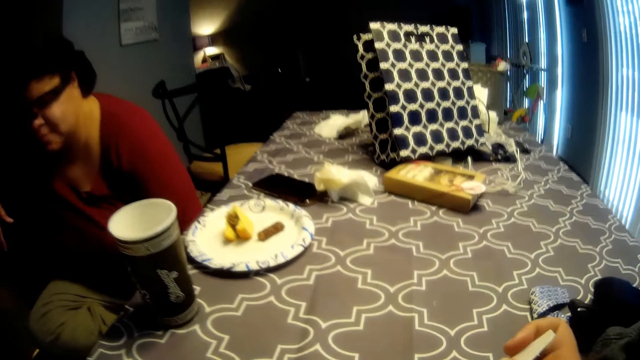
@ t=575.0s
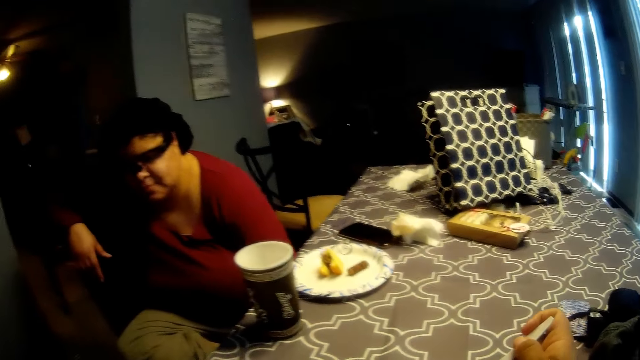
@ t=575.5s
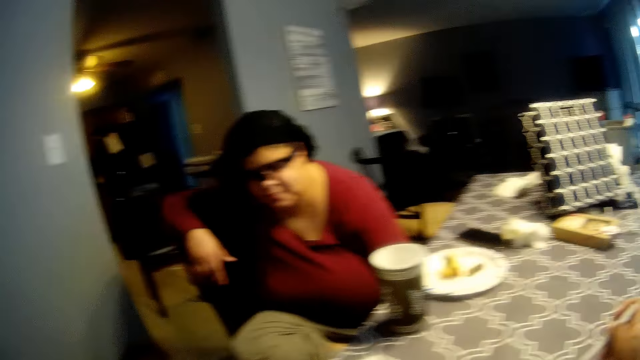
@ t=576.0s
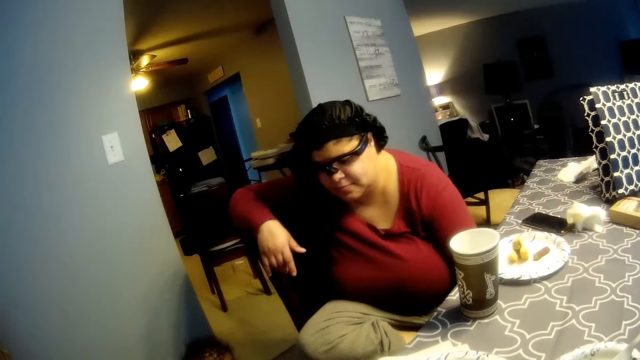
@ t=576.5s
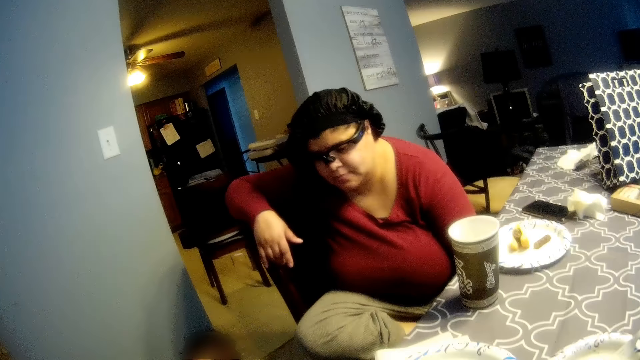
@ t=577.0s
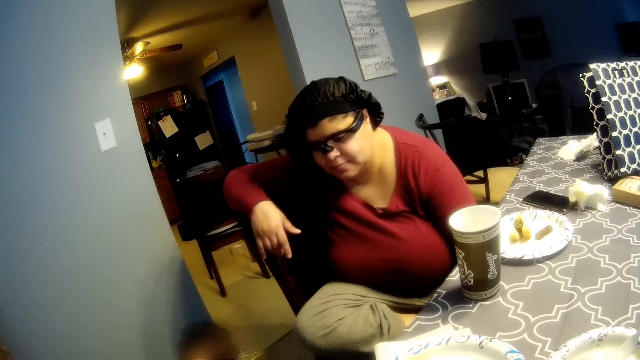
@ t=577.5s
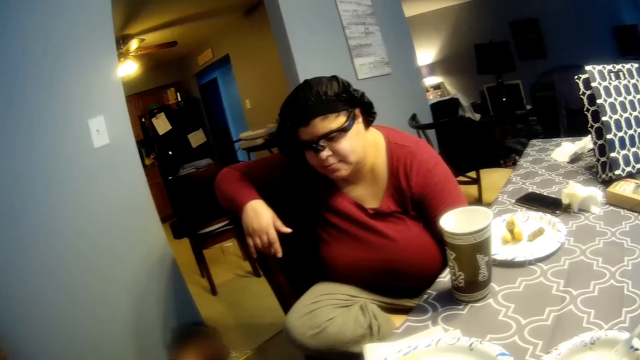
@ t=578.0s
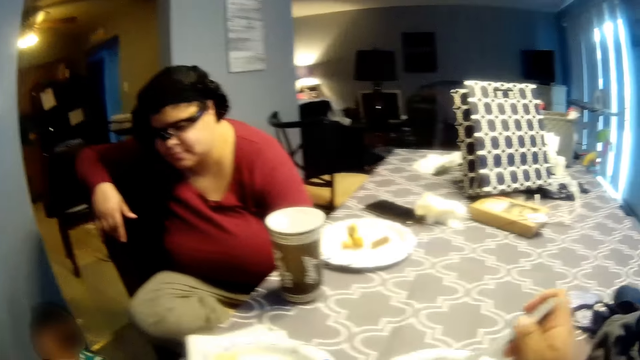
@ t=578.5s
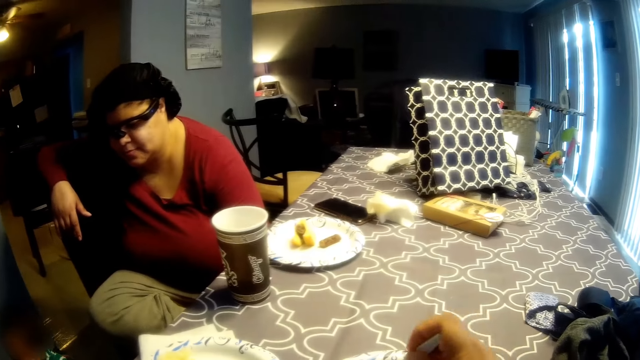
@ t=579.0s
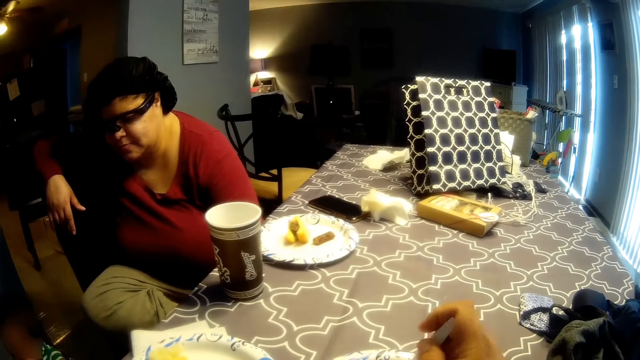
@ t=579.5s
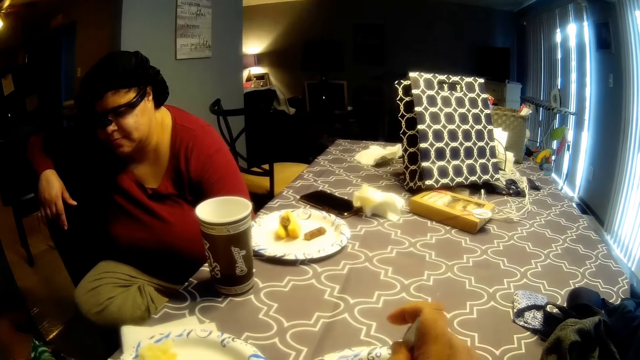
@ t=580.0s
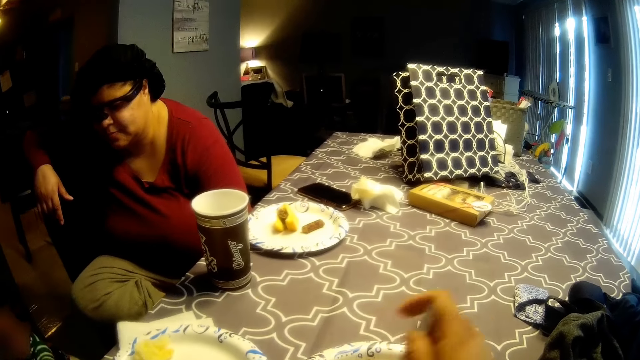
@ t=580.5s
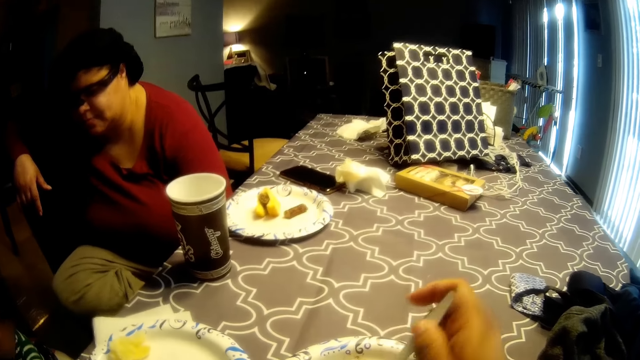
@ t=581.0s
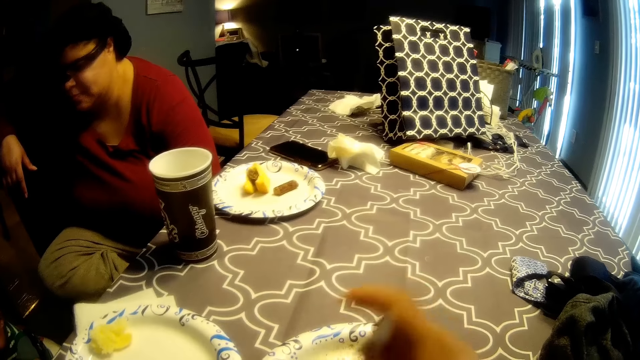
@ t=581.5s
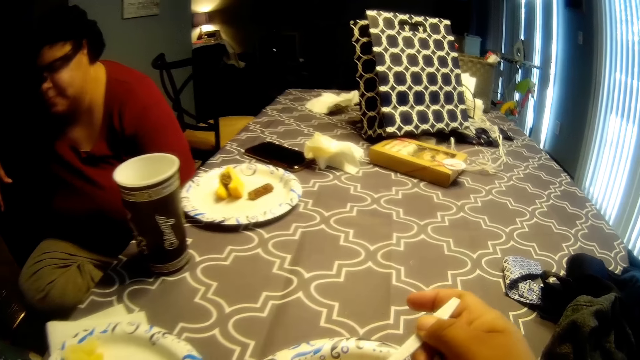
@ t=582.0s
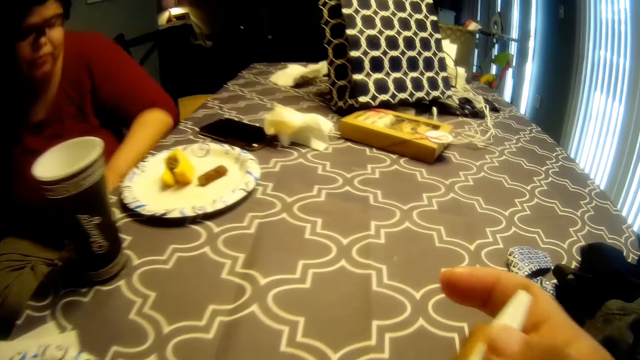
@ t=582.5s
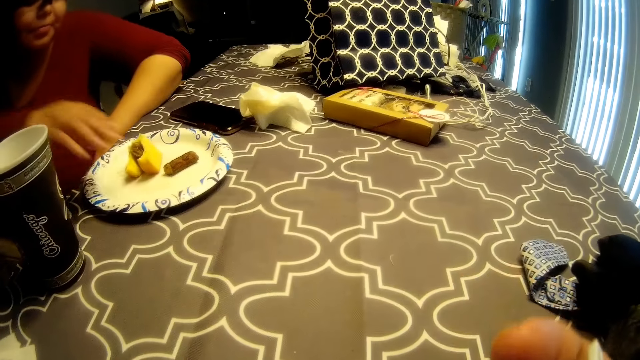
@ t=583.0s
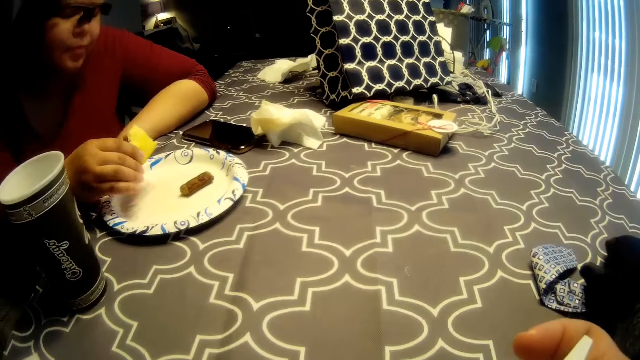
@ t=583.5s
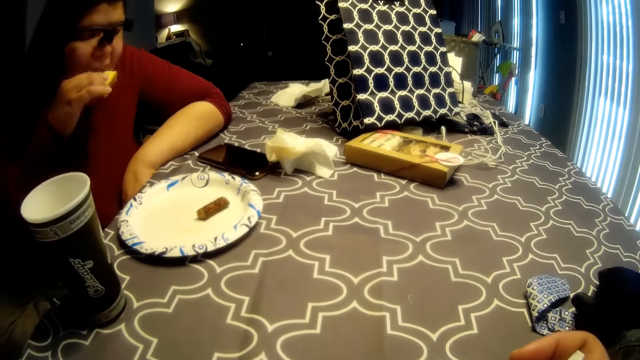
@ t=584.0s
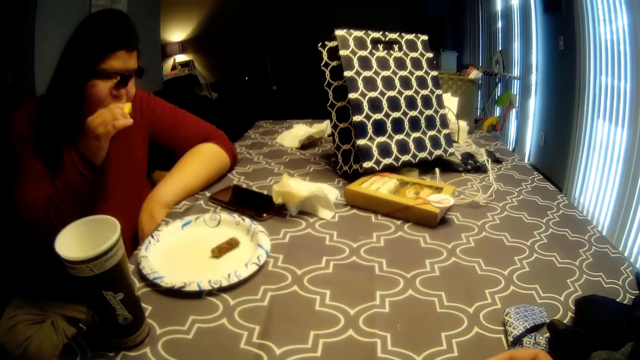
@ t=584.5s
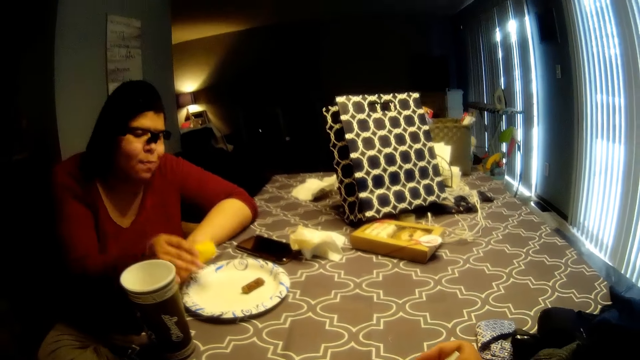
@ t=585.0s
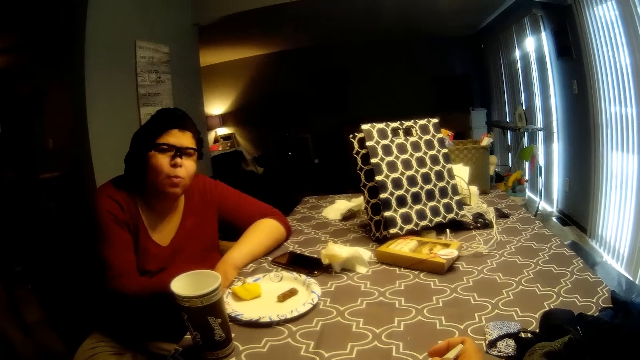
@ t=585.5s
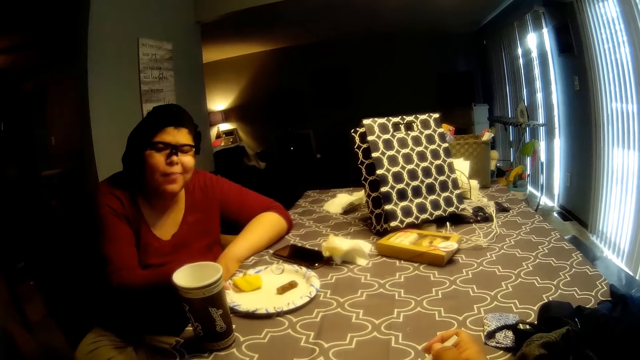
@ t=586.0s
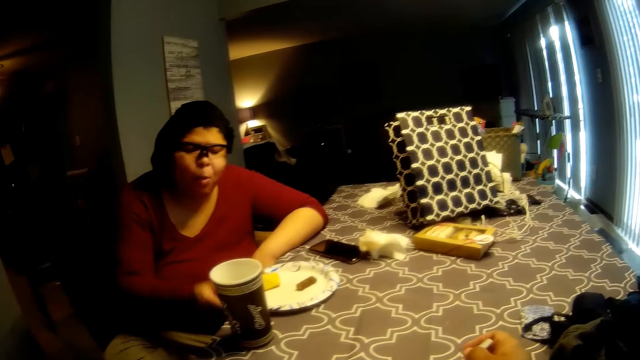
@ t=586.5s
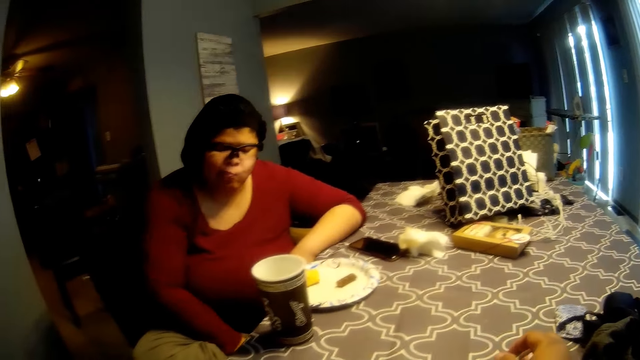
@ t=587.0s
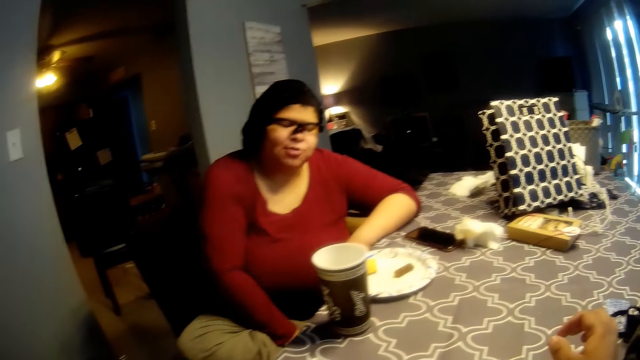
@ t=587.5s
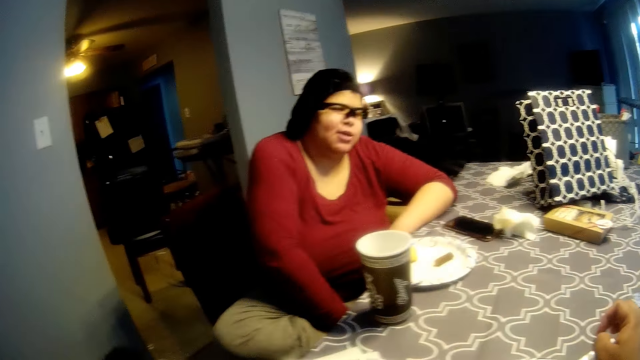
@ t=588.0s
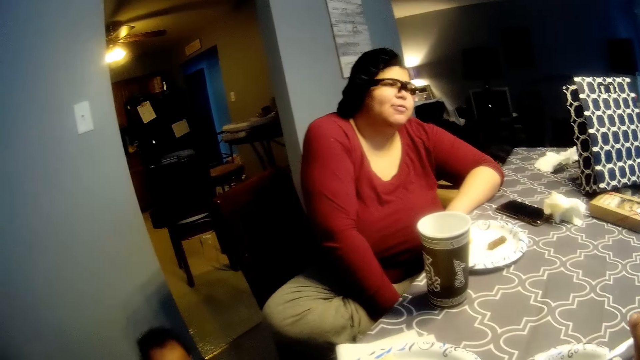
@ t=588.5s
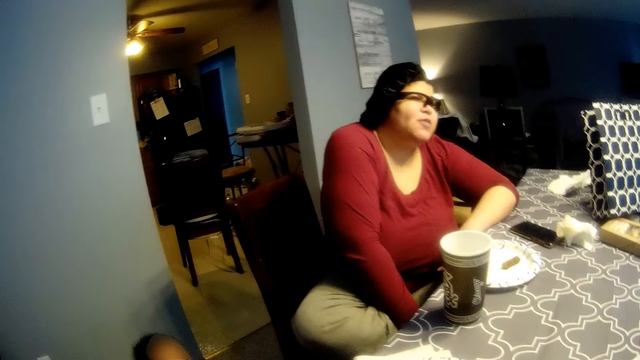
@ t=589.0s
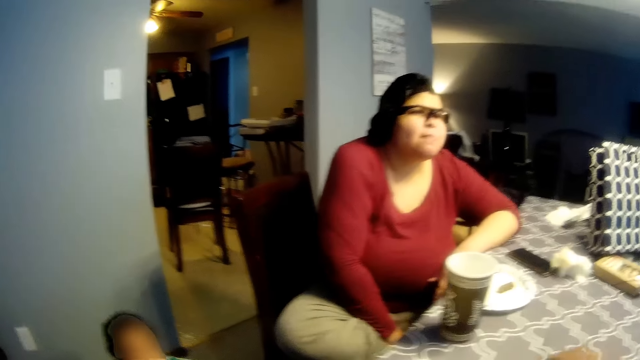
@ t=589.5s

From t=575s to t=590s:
The camera wearer holds a plastic spoon on a plate. They stare at a woman. They scoop food with the plastic spoon. They eat food. The woman picks up a sausage sandwich from a plate on a table with her right hand. She eats the sausage sandwich in her right hand. She drops the sausage sandwich in her right hand into the plate on the table. She adjusts the plate on the table with her right hand. She puts a hand on her foot. The woman interacts with the camera wearer.

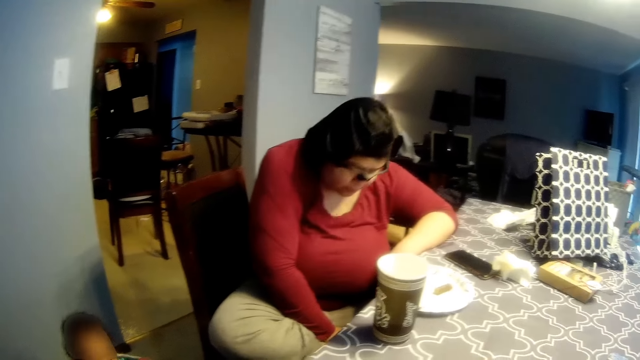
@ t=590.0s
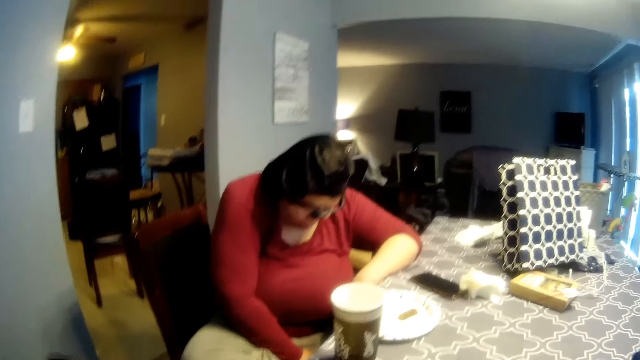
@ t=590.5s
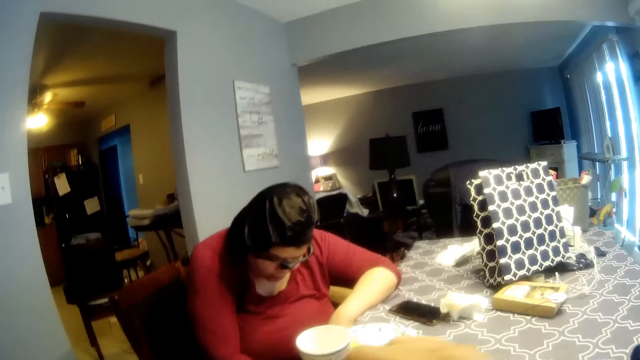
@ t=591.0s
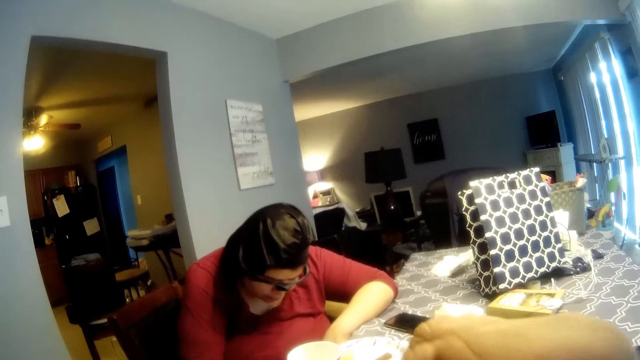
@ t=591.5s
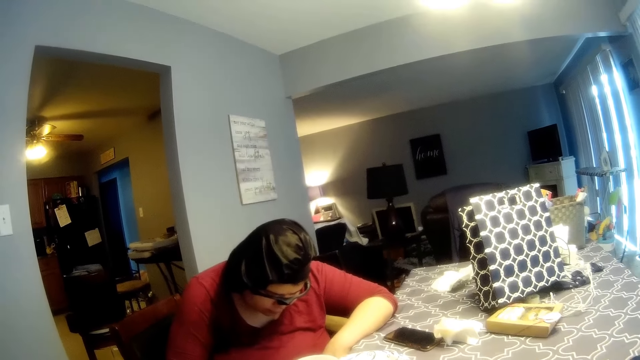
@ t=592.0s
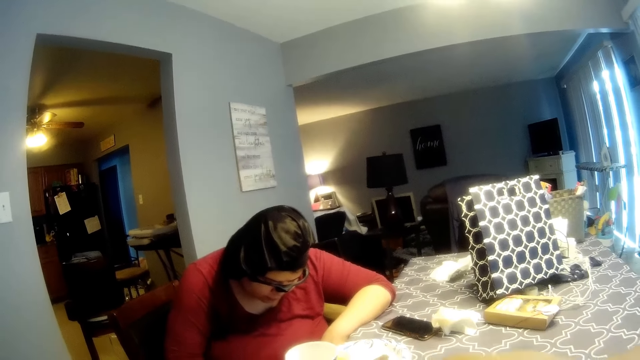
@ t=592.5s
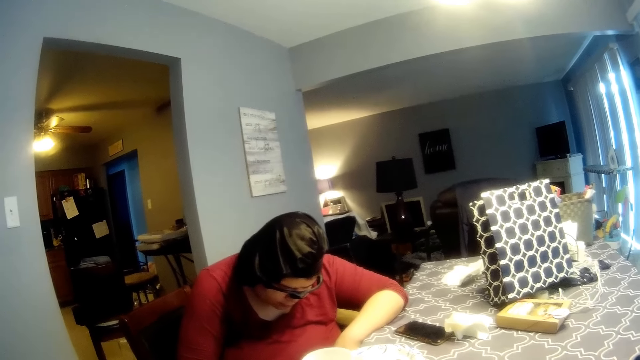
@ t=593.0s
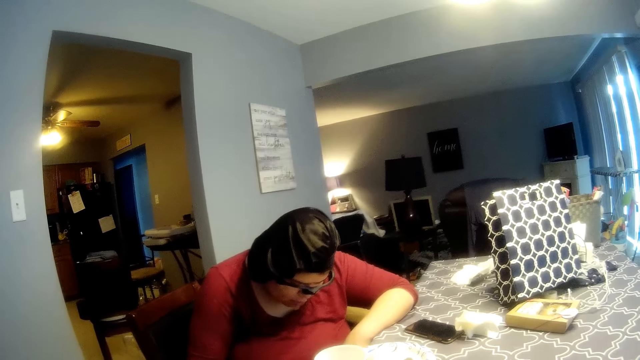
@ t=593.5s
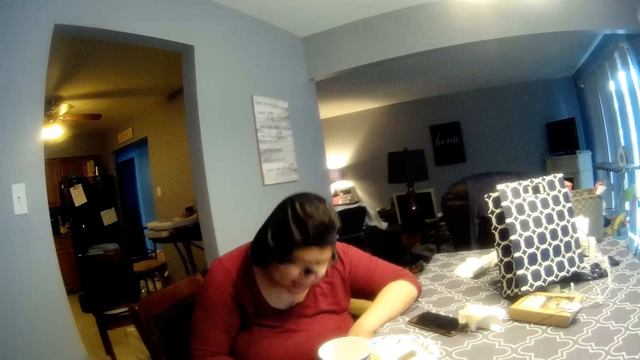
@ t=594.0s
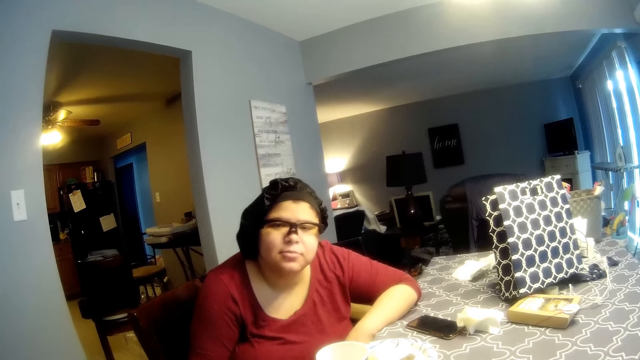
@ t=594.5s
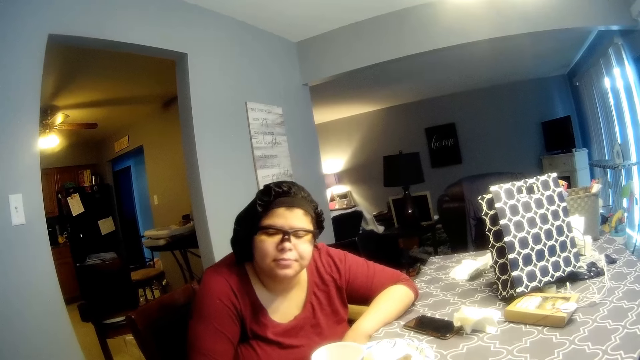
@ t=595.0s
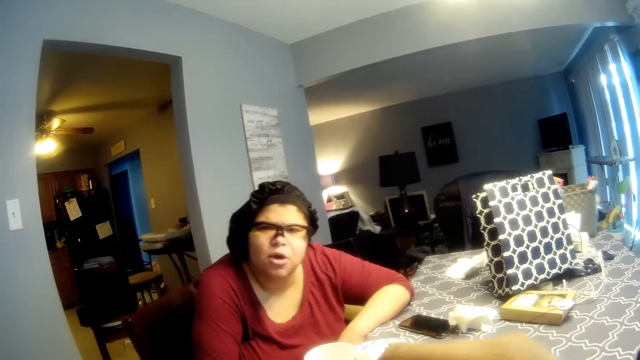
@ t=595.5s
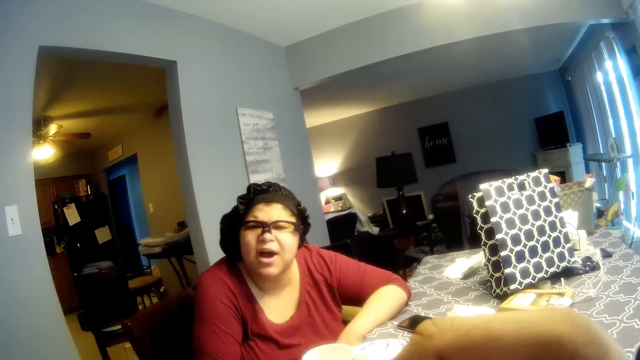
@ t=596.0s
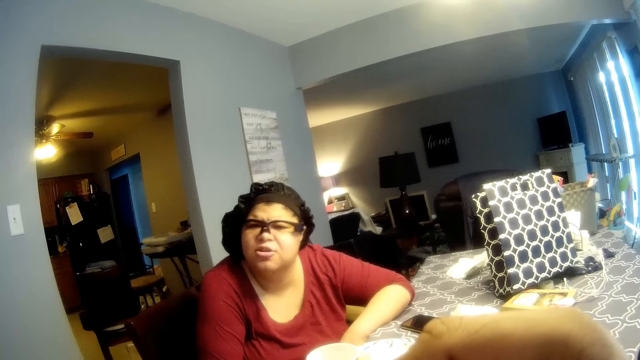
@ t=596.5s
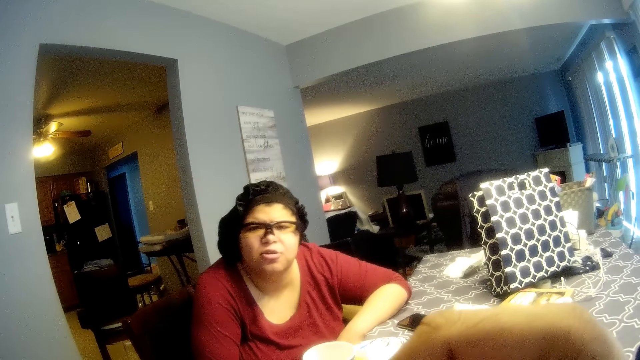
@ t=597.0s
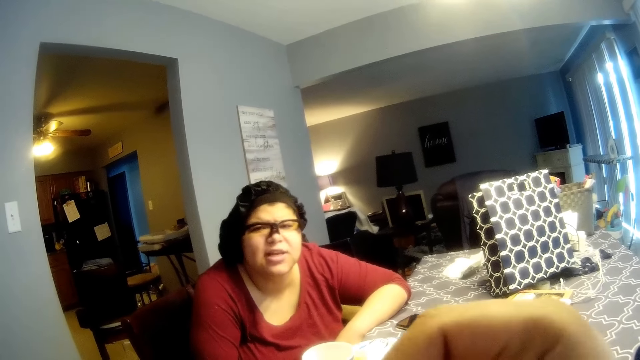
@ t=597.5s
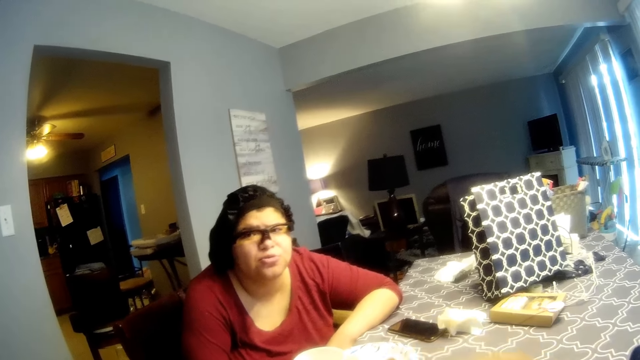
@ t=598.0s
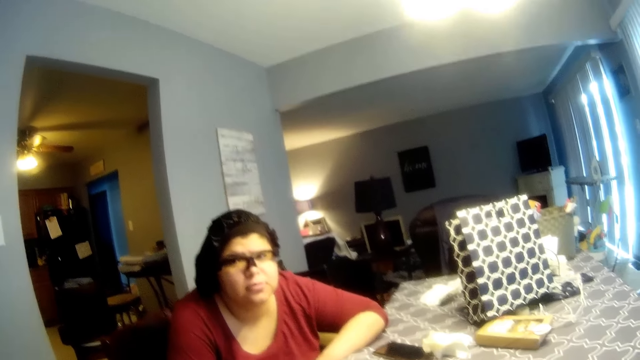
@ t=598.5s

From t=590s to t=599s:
The woman bends her head. The camera wearer moves a hand. They stare at the woman. They move a hand.
